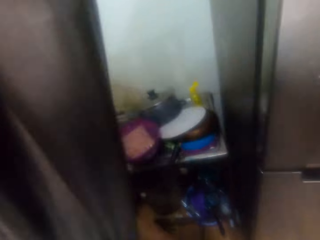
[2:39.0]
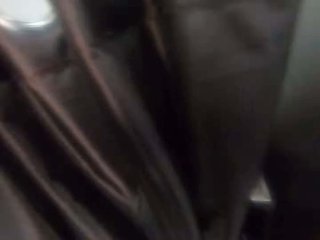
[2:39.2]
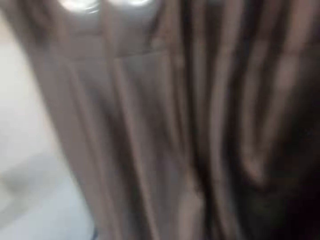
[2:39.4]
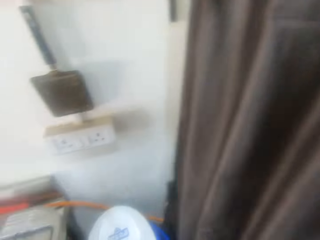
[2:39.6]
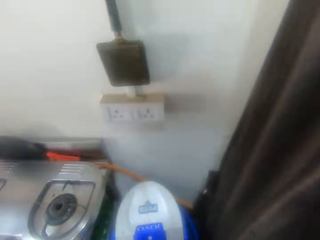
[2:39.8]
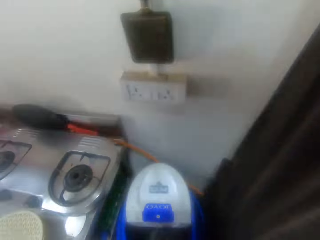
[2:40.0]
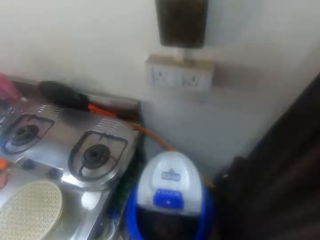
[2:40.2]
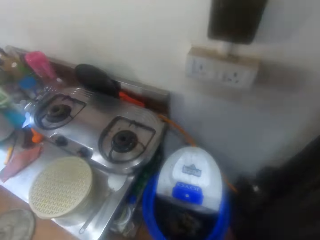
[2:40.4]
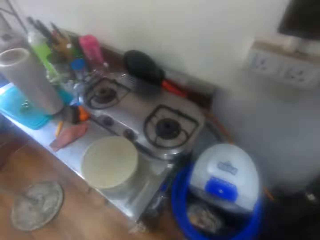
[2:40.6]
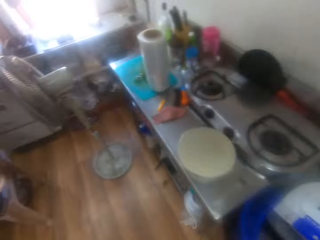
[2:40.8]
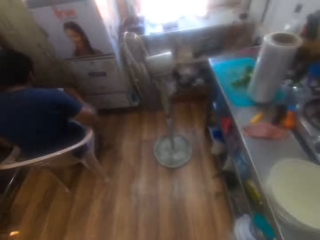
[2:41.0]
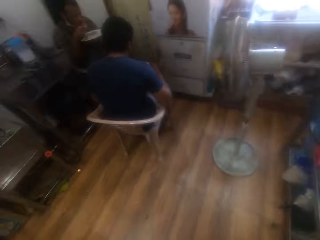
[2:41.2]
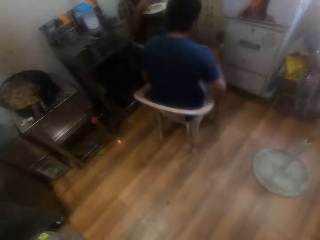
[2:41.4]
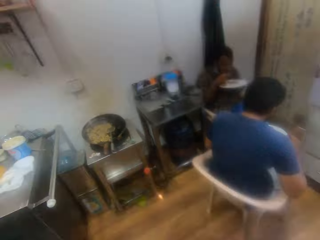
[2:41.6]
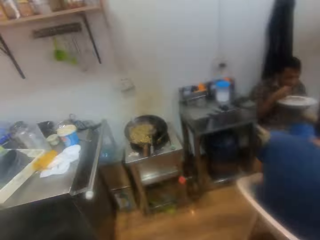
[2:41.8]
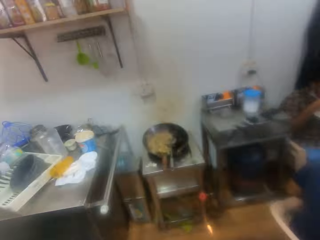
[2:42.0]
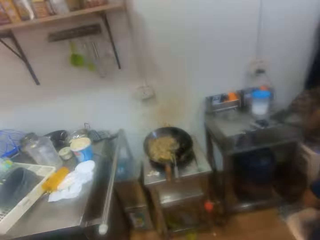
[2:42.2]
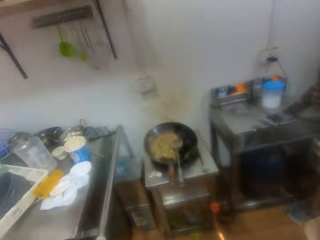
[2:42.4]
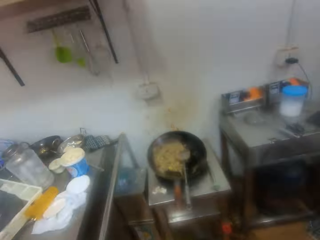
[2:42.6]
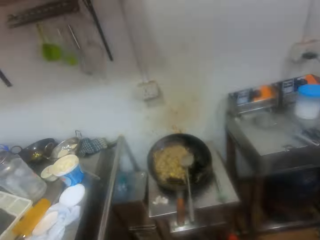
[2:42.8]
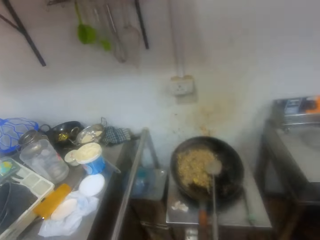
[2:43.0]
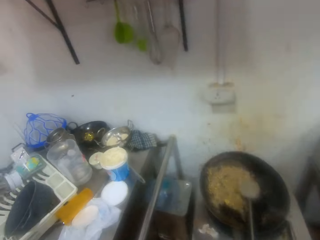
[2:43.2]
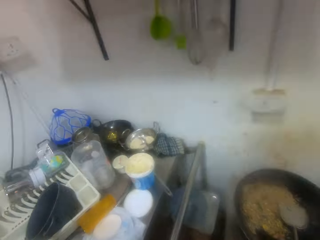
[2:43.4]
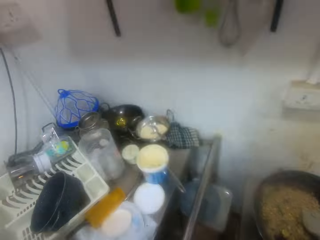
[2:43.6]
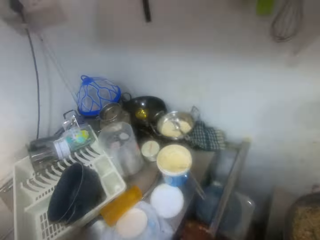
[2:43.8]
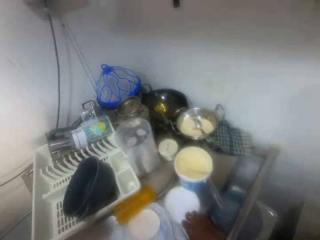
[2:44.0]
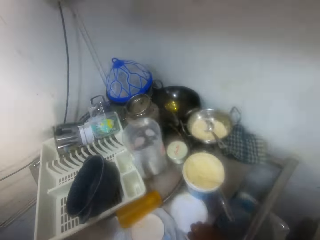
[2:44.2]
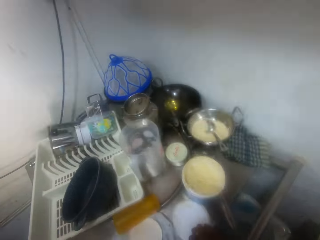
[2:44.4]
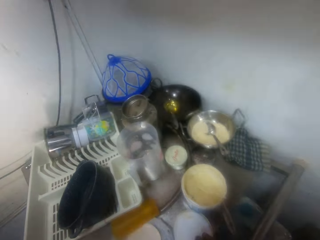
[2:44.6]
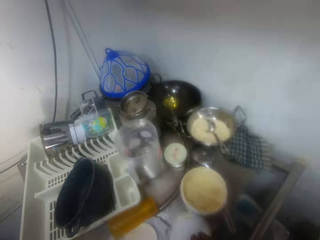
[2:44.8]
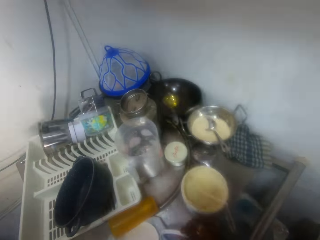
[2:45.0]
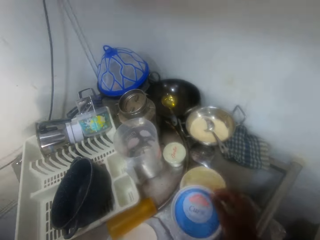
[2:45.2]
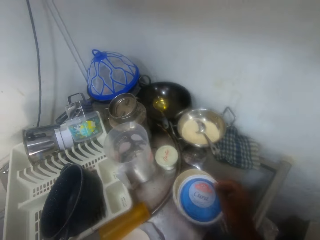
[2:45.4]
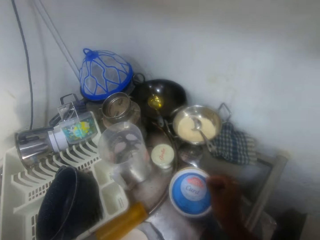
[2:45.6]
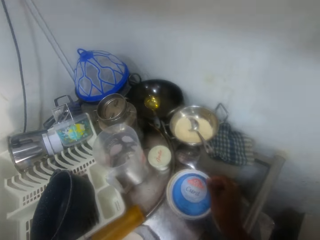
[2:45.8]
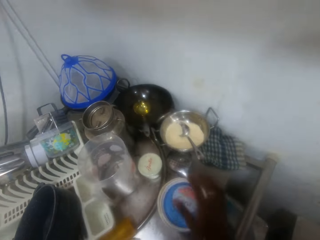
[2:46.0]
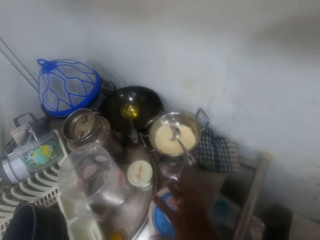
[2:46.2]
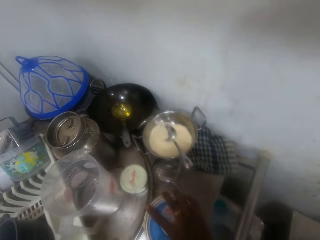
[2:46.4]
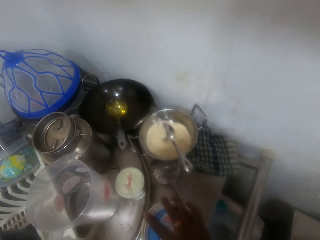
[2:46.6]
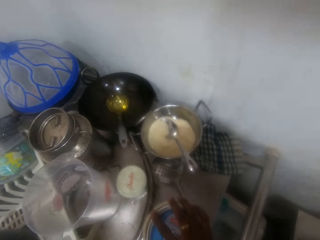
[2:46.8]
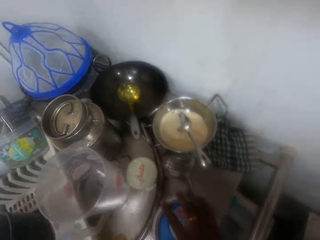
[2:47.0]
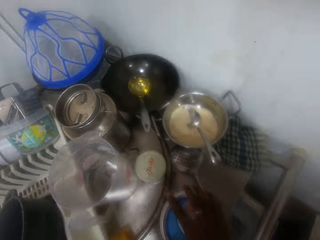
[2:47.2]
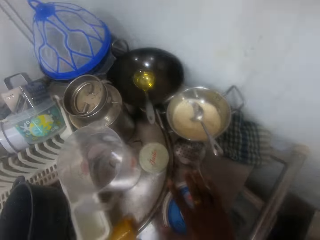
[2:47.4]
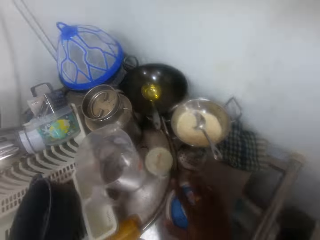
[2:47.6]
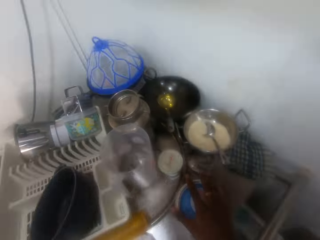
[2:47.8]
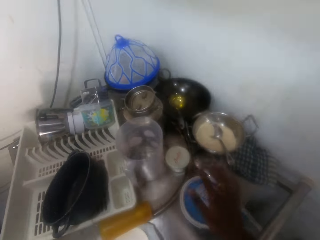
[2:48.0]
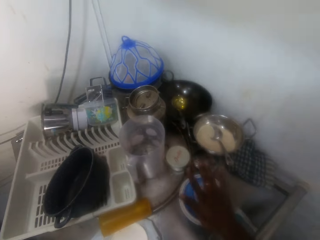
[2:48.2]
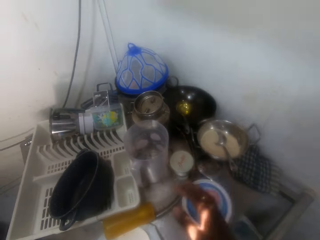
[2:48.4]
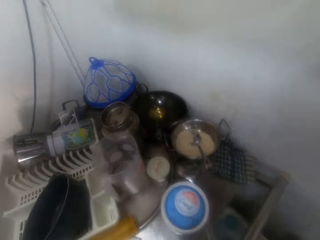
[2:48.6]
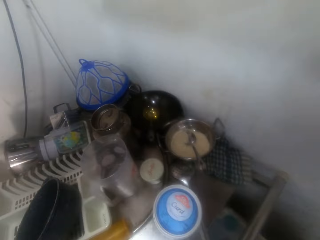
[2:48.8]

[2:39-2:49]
The camera wearer moves the curtain with the right hand. They place down the frying pan. They walk around the kitchen. They pick a lid and cover the butter in the tin with the lid in the right hand.

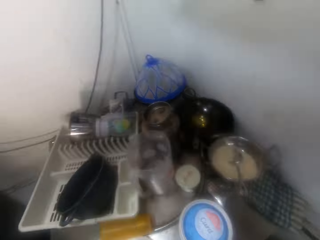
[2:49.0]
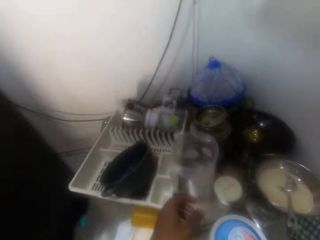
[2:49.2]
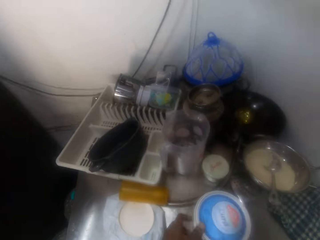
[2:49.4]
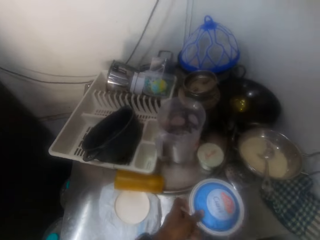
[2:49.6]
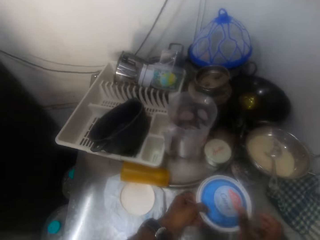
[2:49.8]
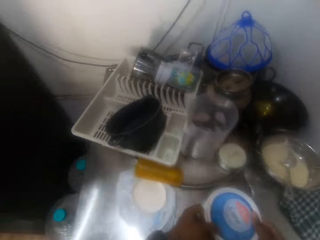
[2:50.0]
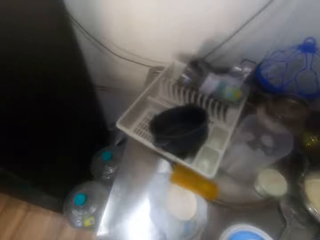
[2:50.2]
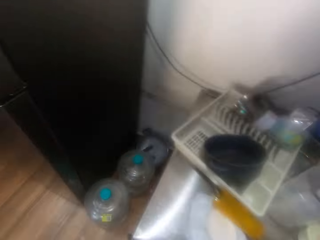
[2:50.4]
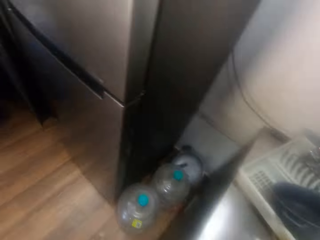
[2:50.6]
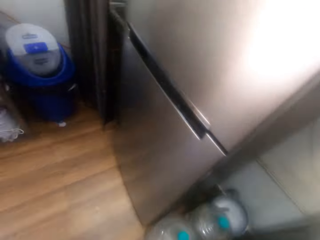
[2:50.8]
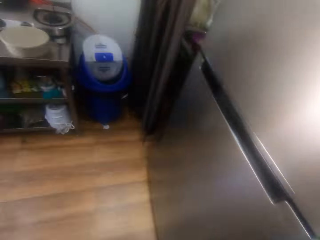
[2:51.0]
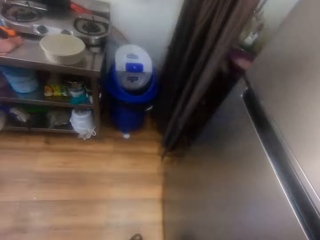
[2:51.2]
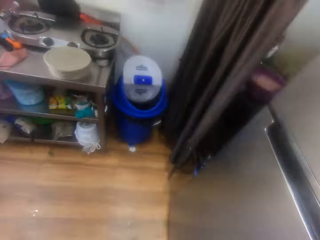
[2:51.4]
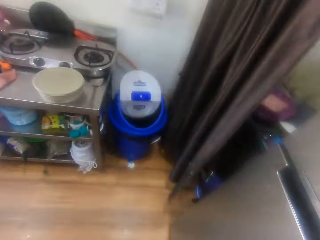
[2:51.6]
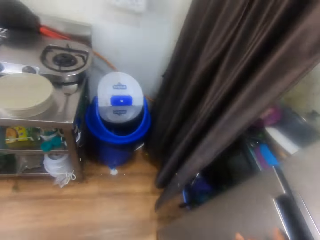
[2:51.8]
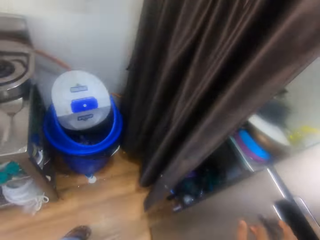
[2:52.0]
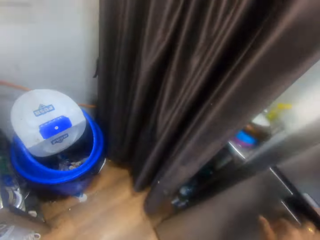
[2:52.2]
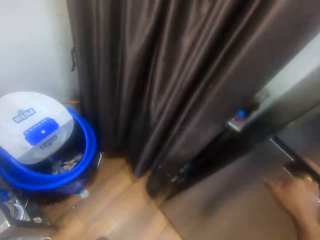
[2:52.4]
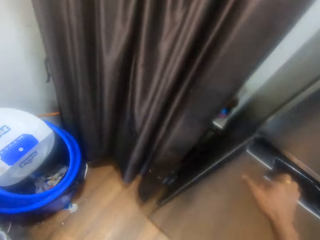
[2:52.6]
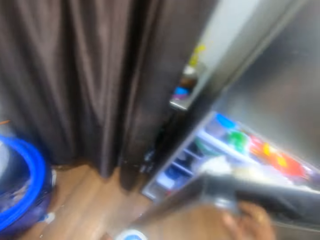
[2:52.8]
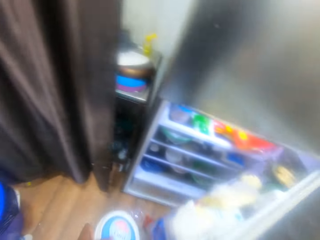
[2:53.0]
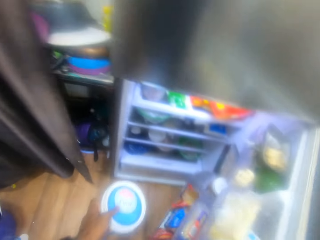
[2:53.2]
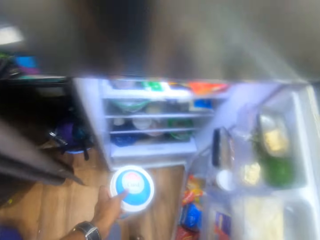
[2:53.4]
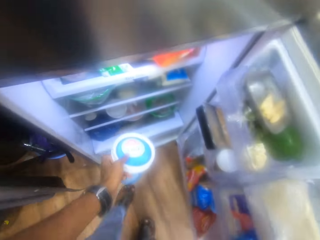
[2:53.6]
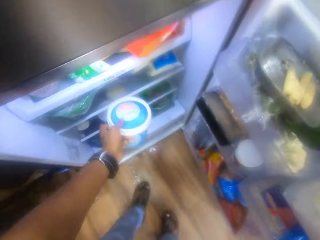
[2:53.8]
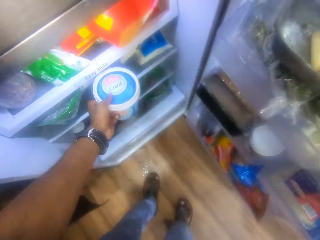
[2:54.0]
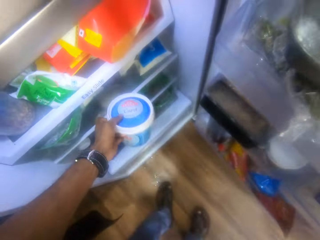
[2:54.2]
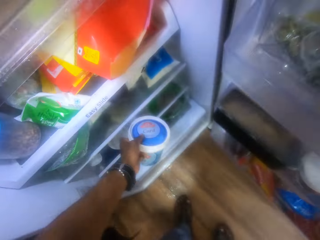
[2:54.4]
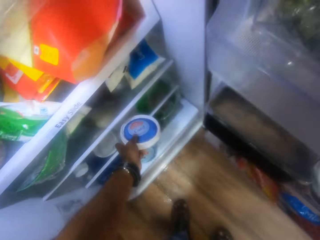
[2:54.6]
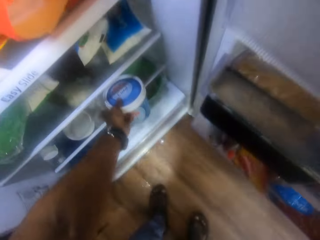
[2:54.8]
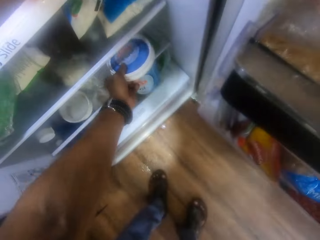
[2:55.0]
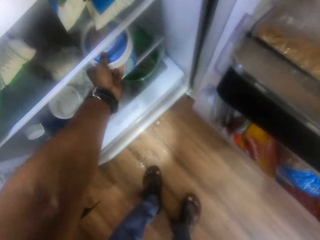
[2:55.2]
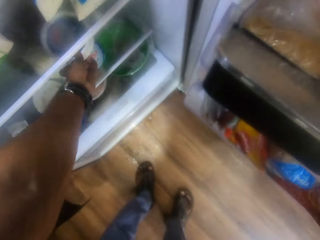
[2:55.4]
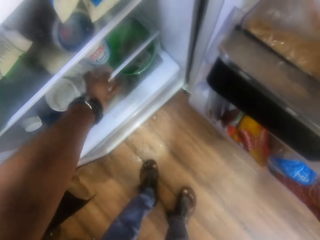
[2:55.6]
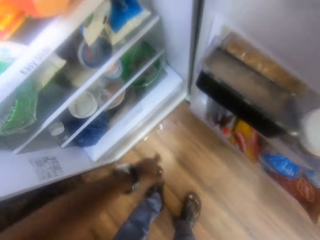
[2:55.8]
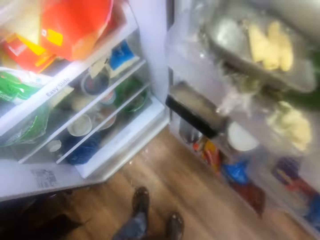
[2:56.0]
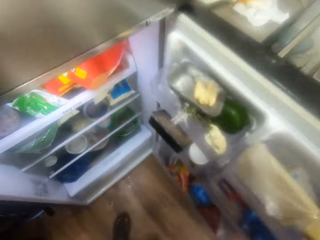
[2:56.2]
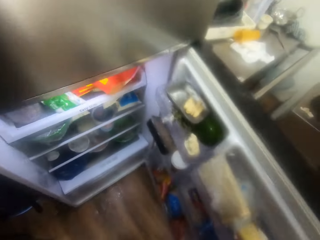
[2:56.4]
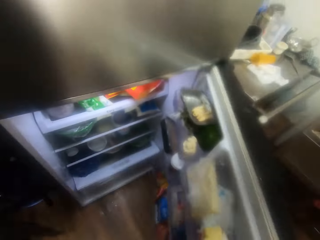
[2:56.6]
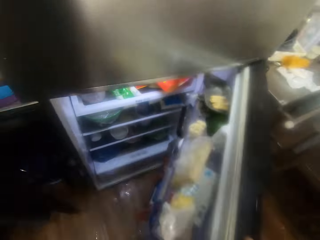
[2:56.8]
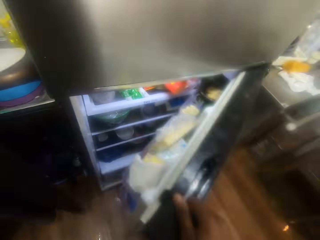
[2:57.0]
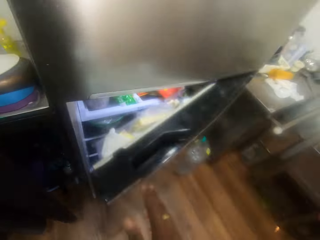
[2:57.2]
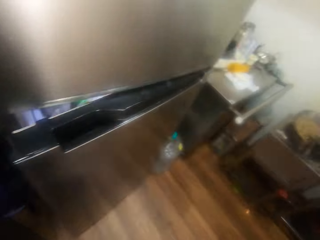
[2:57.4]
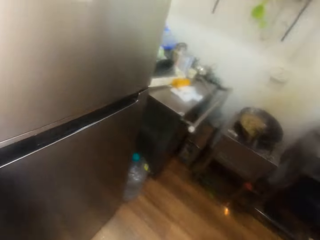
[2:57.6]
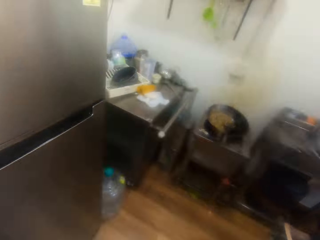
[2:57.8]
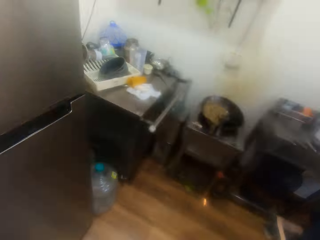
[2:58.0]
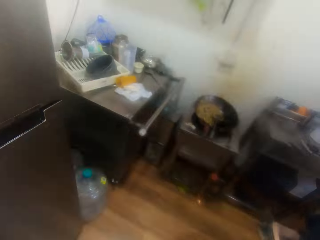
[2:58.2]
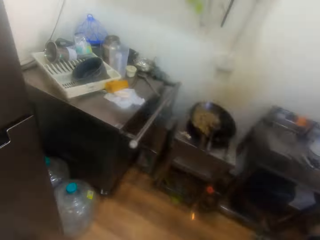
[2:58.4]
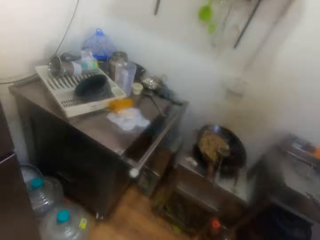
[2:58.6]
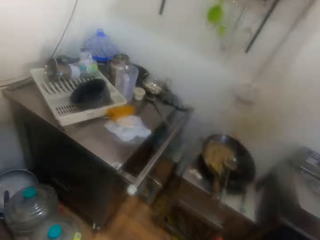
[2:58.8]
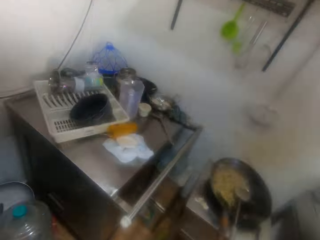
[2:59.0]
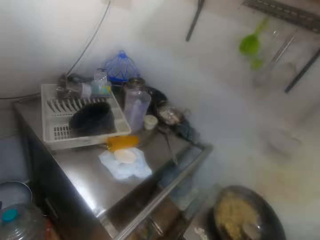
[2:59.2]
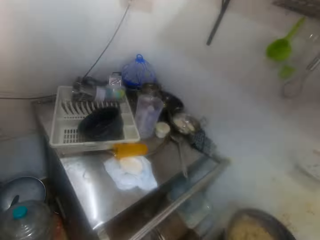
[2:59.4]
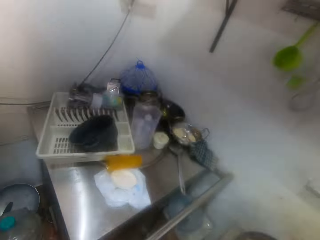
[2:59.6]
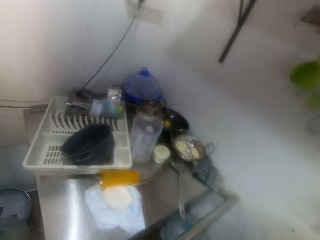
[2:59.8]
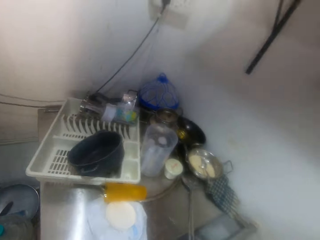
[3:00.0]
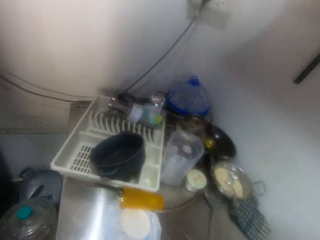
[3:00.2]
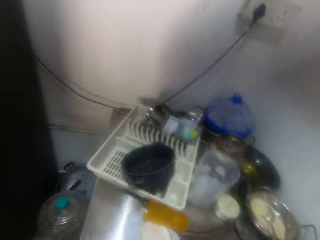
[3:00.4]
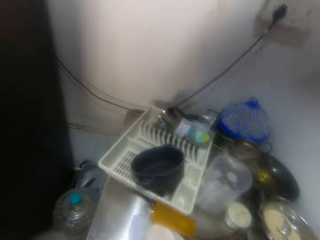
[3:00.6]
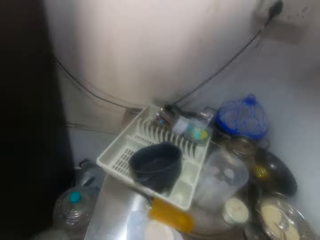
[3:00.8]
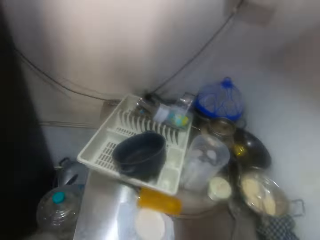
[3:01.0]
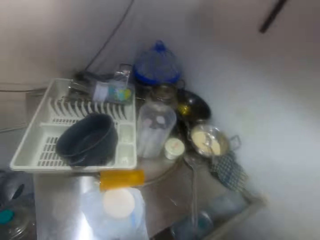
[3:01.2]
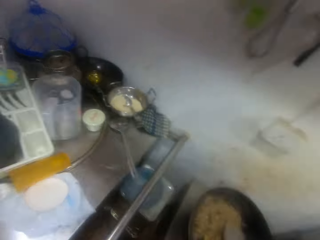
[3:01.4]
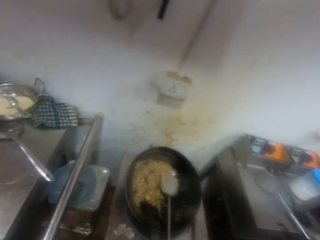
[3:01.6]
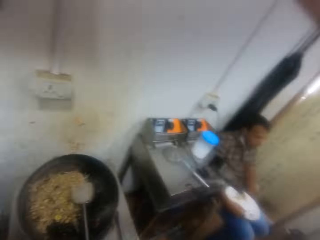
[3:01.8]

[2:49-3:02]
The camera wearer talks on the phone. They pick the butter on the table with both hands. They open the door of the fridge with the right hand. They place the butter in the fridge with the left hand. They close the door of the fridge with the right hand.
